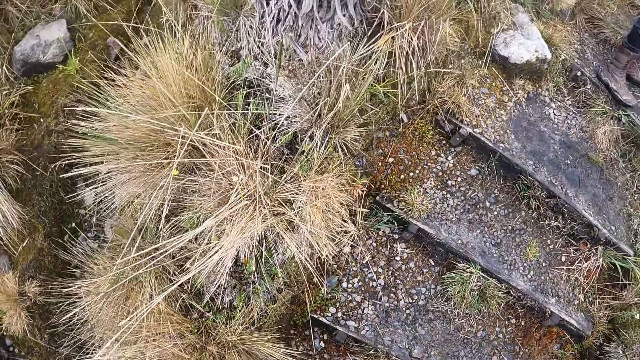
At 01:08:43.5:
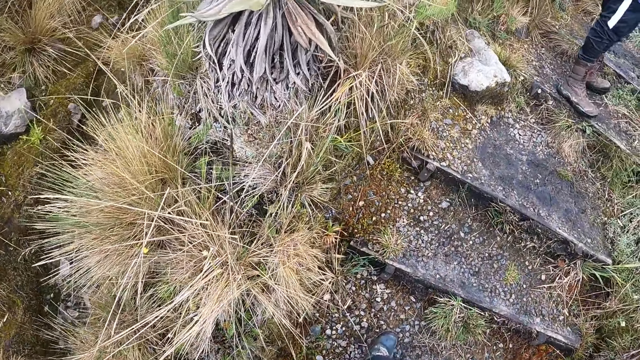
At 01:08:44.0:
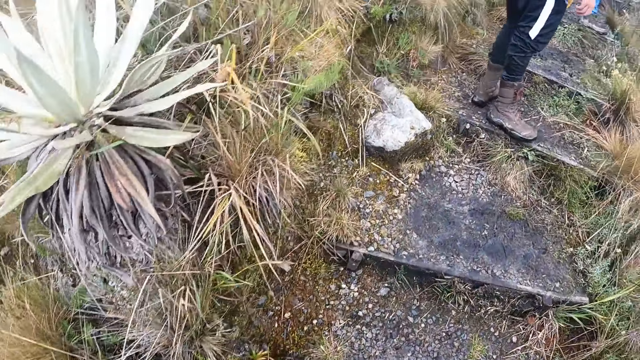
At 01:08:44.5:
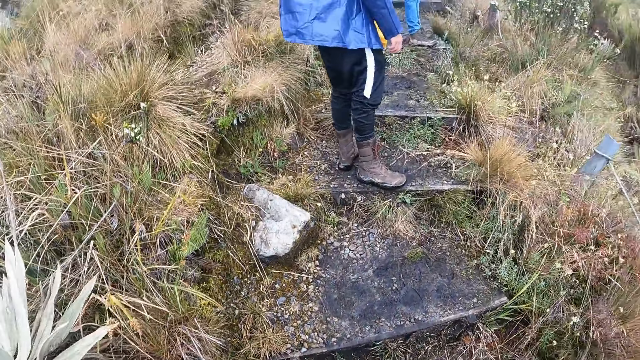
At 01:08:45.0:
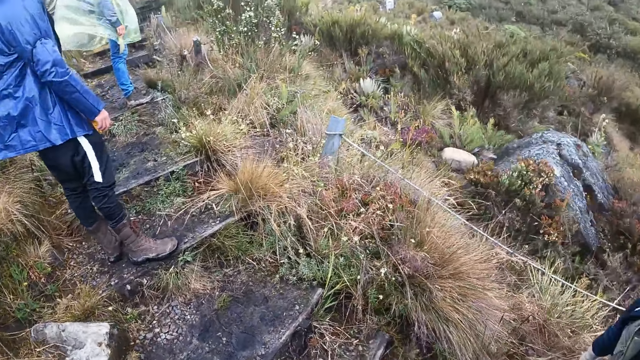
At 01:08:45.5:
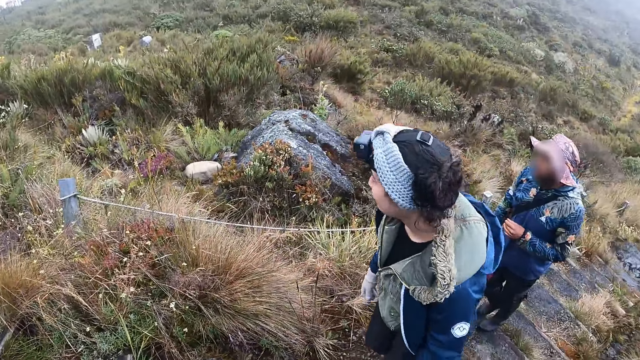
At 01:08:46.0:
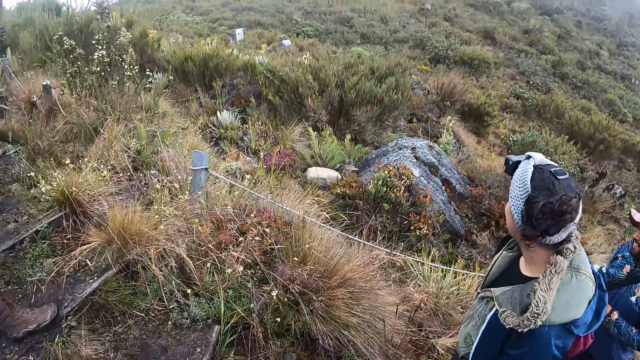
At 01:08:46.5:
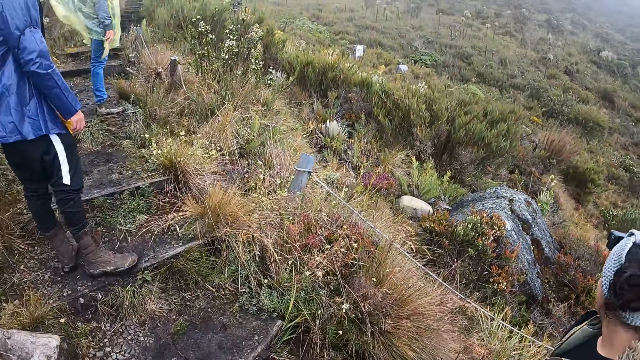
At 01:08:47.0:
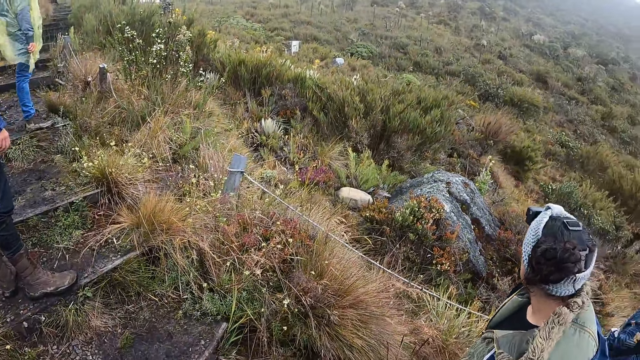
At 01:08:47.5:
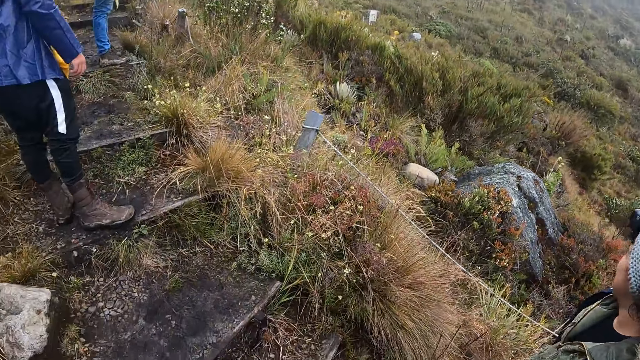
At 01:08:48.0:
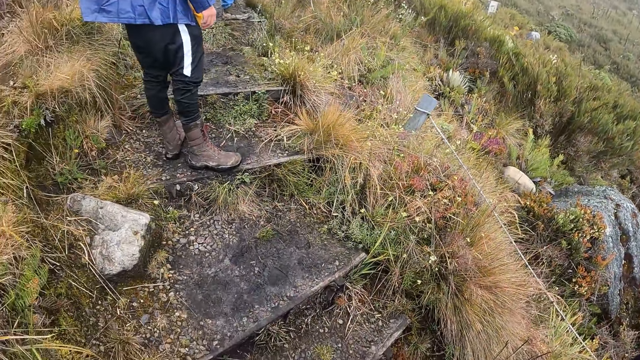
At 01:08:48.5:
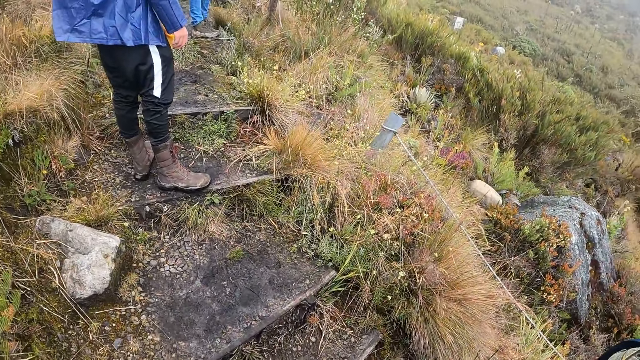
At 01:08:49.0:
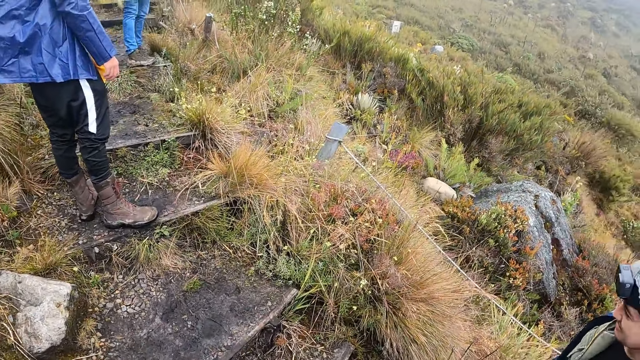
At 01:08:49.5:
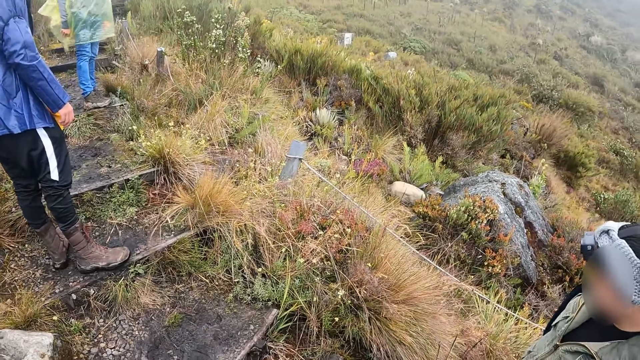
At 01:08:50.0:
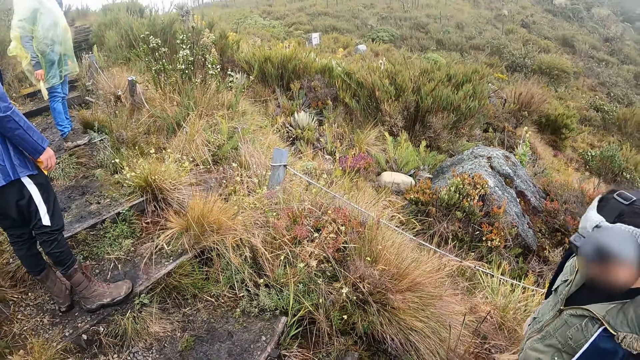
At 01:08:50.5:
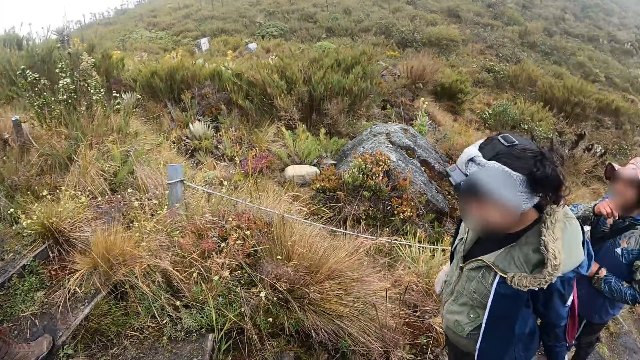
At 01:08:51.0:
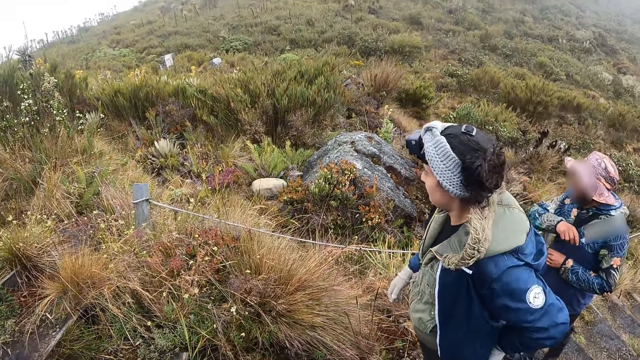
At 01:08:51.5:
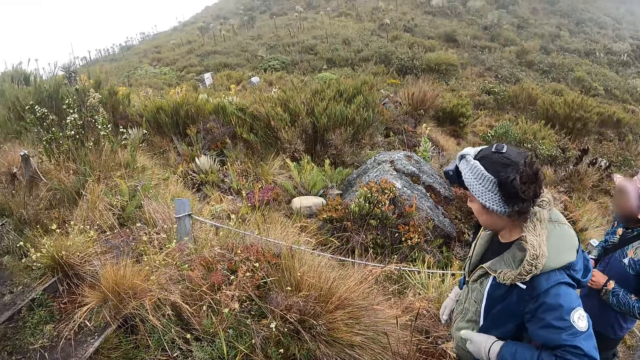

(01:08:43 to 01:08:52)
The camera wearer looks at the other adventurers.

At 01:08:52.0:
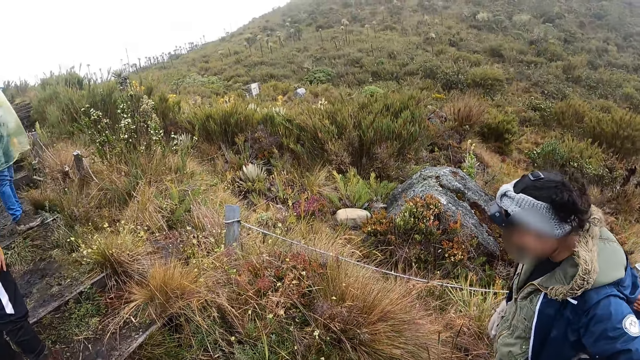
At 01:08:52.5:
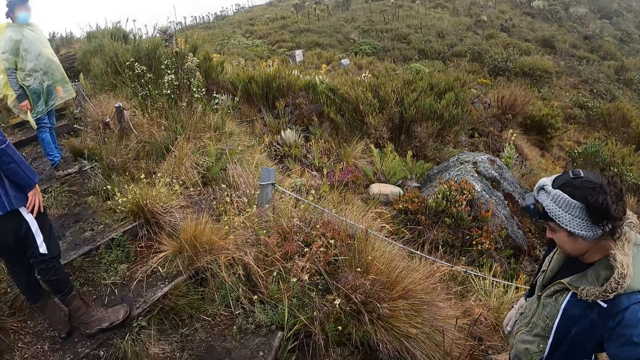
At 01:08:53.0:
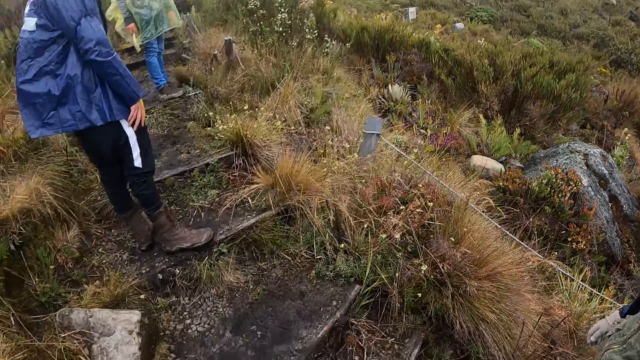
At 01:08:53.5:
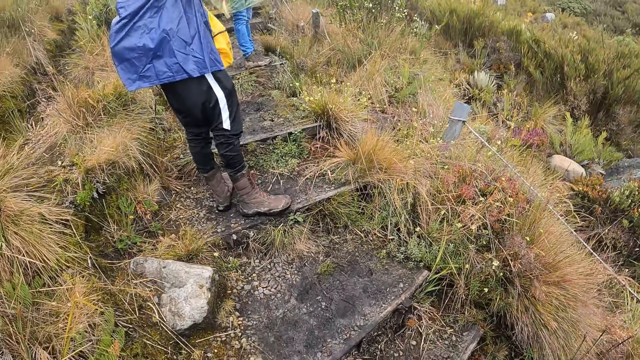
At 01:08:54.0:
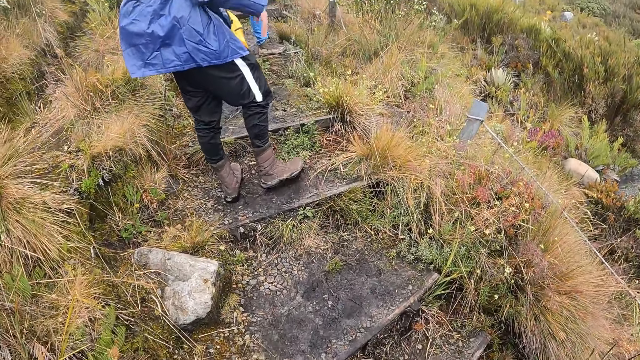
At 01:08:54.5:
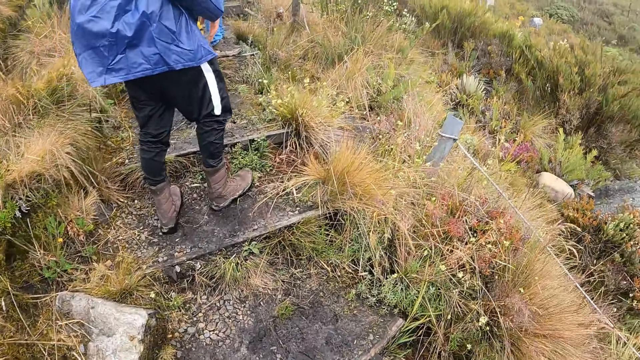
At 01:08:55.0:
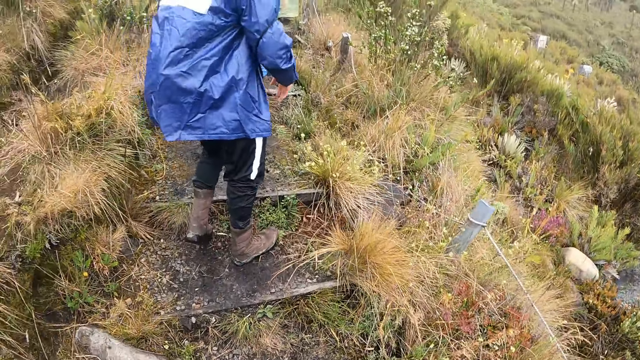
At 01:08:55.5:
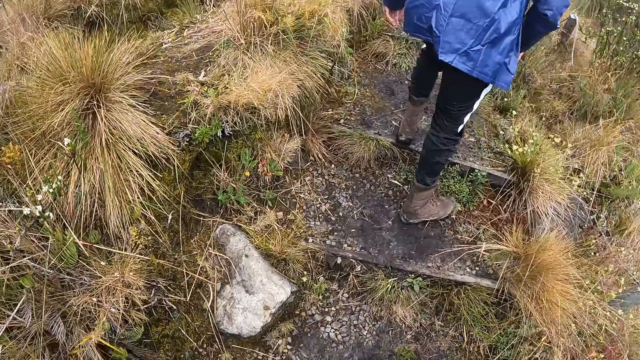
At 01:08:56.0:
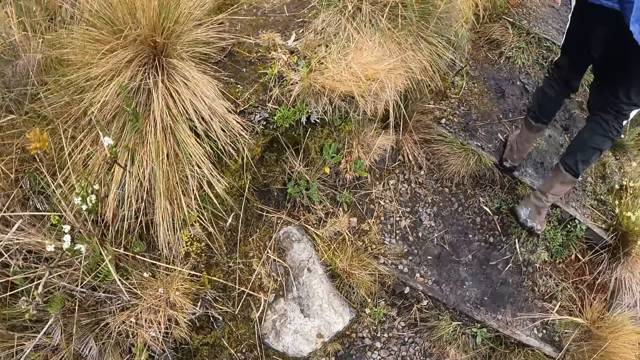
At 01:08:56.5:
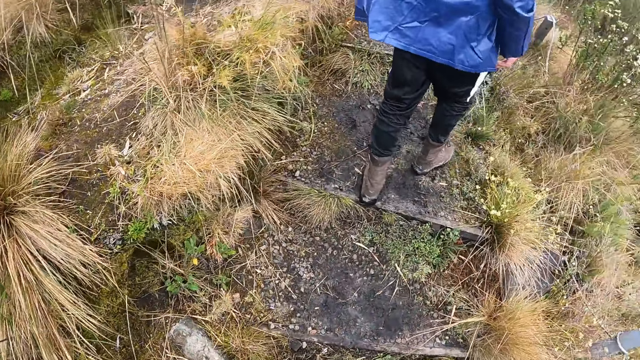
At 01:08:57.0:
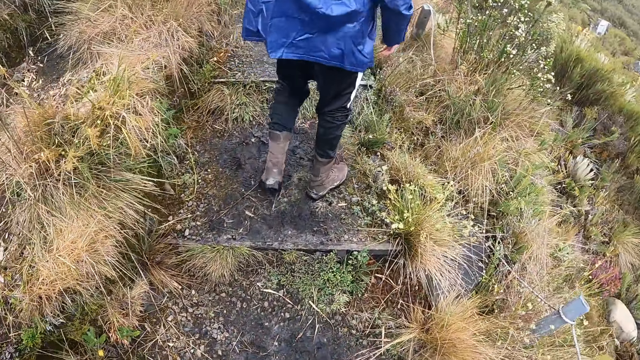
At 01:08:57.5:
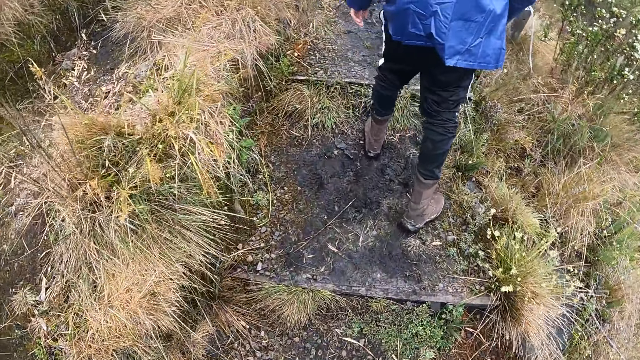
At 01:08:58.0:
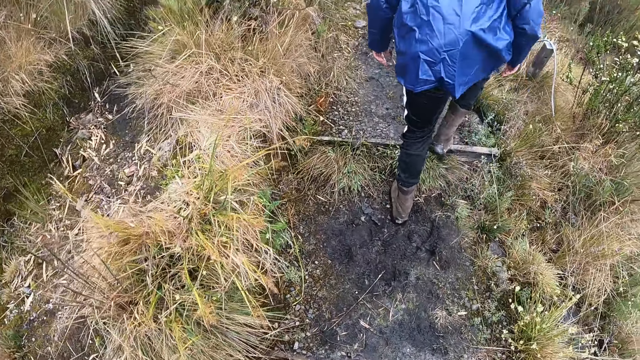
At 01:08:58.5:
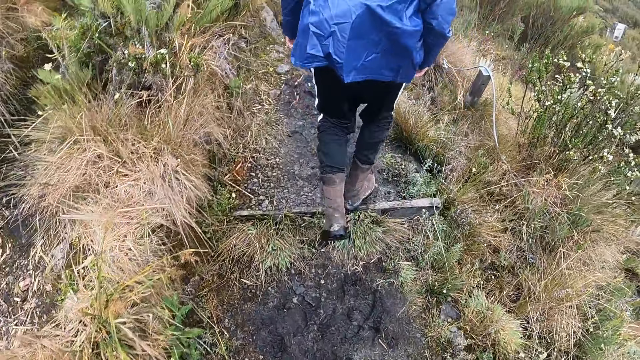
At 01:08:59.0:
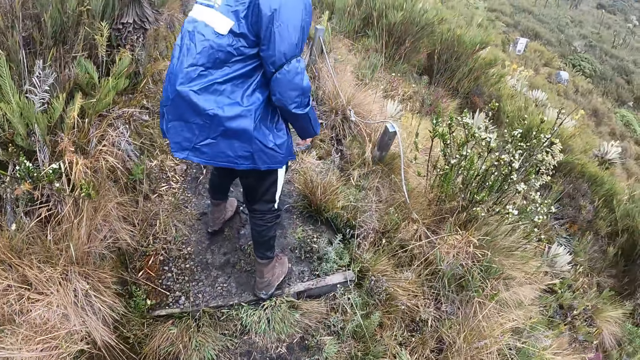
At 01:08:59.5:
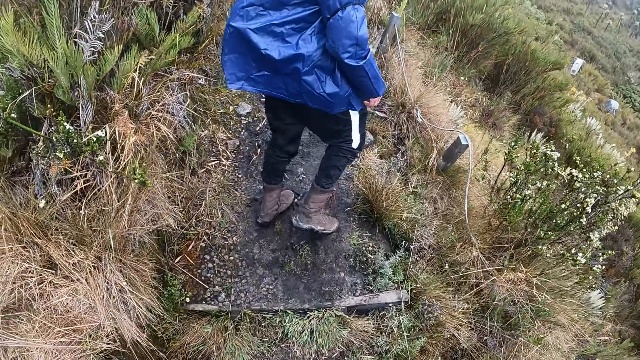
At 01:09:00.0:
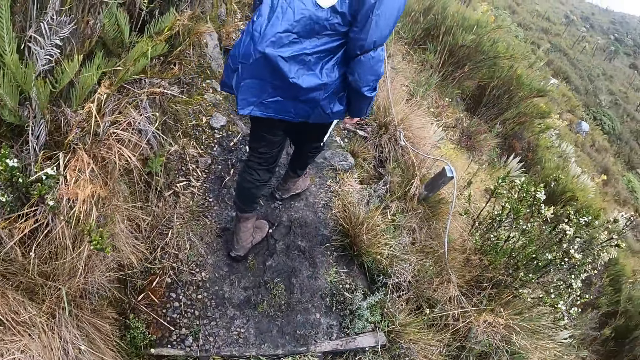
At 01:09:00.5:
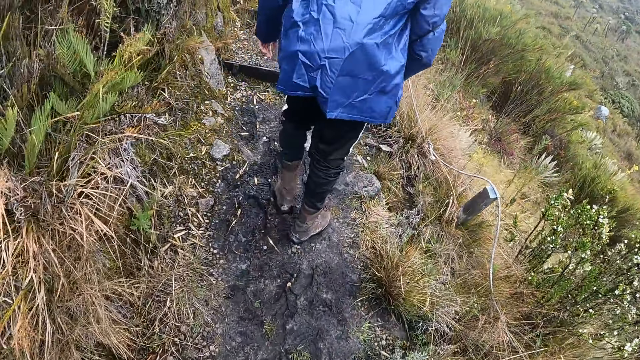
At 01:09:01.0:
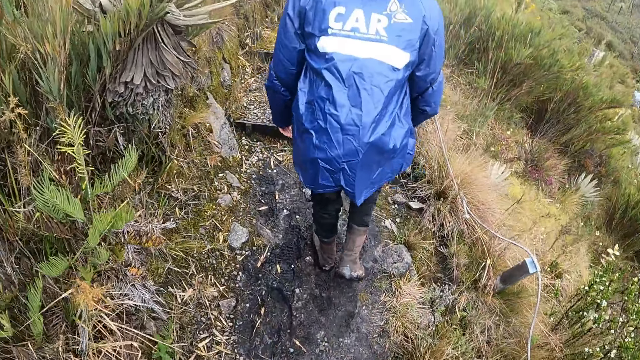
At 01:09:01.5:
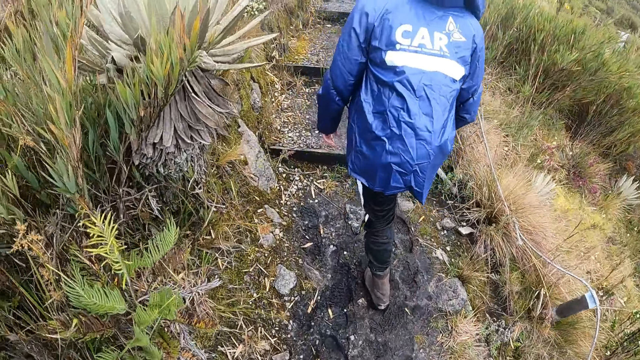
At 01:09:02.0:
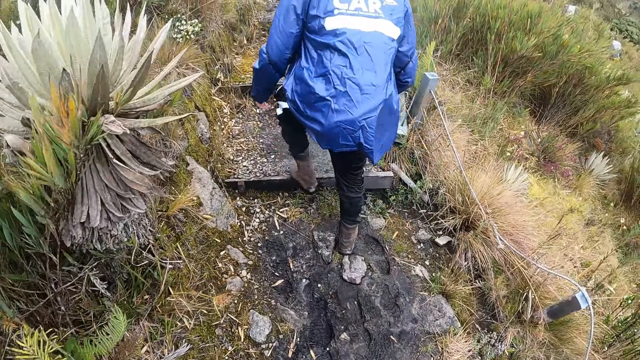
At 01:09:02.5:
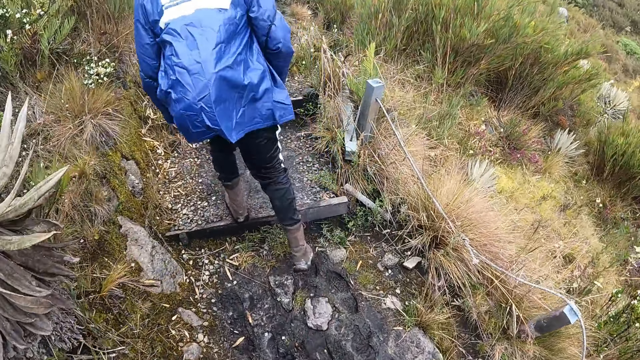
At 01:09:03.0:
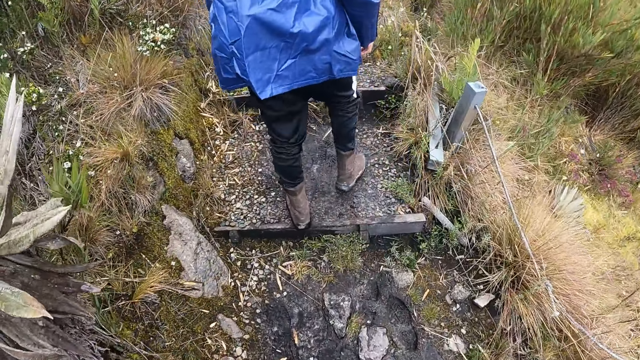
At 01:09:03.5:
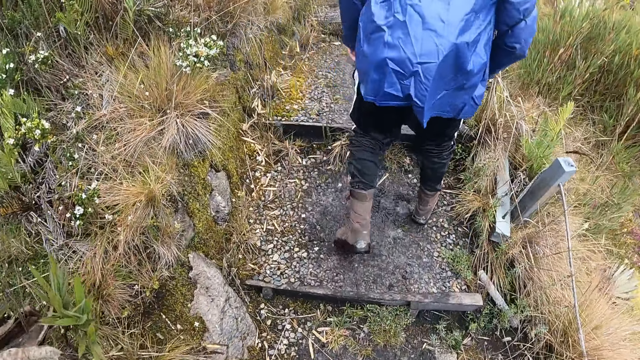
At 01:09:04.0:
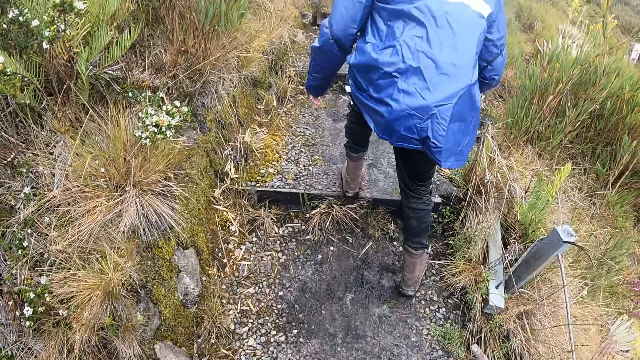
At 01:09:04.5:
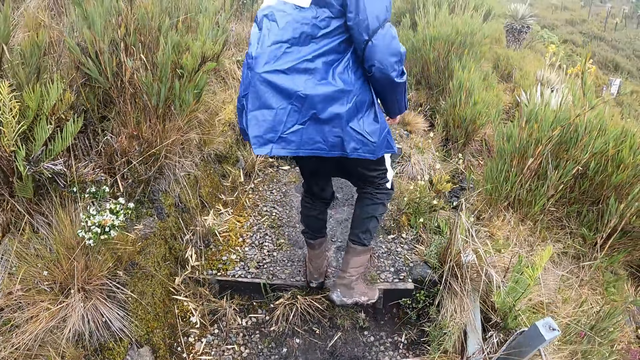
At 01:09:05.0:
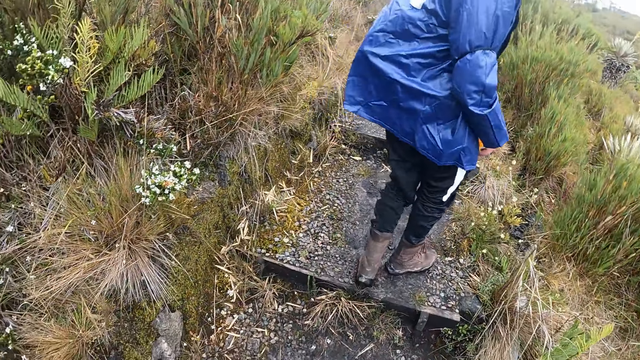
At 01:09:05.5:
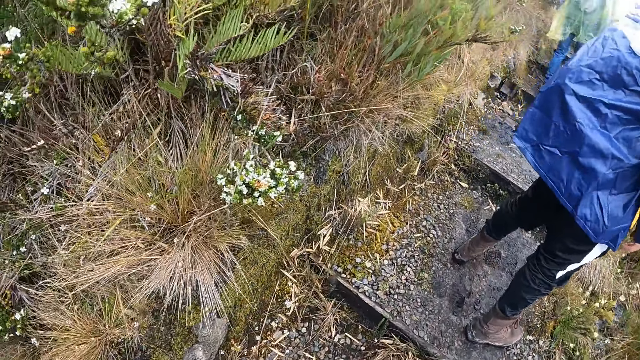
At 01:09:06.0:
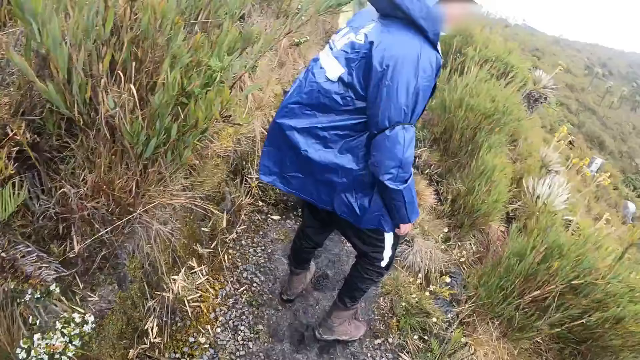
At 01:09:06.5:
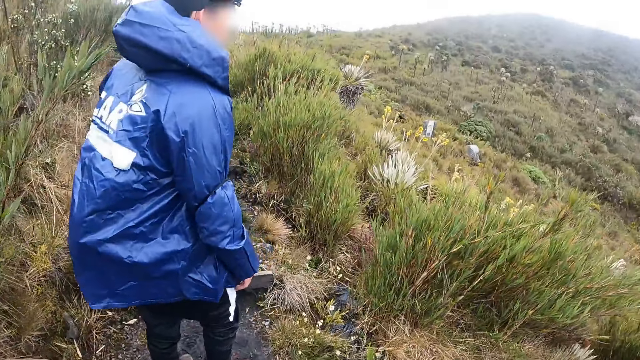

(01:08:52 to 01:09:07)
The camera wearer looks around the grassland. A man walks on the grassland. The camera wearer climbs up the hill through the stairway. The man climbs up the hill through the stairway. The camera wearer walks on the grassland. The man turns back towards the camera wearer. The camera wearer walks on the grassland. The man walks on the grassland. The man interacts with the camera wearer. The man turns back towards the camera wearer.
